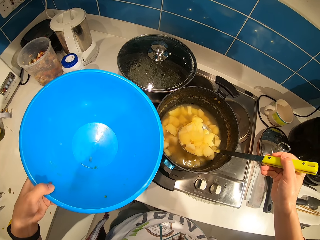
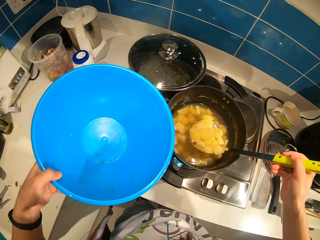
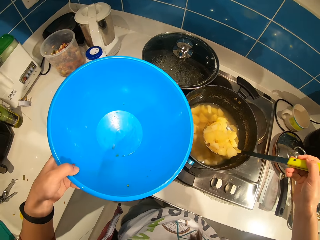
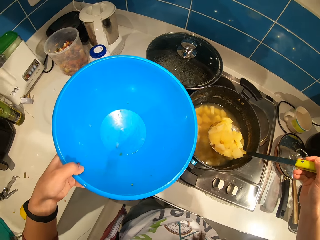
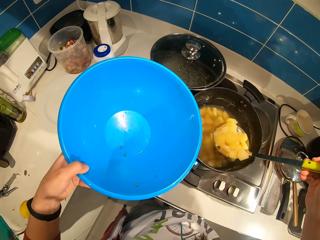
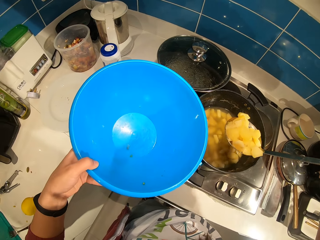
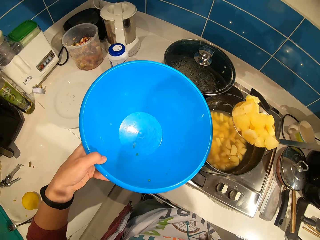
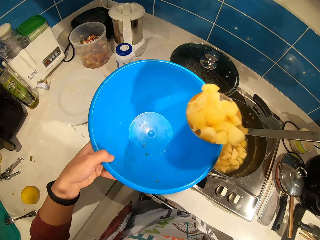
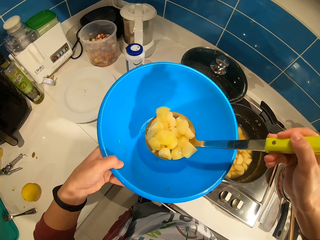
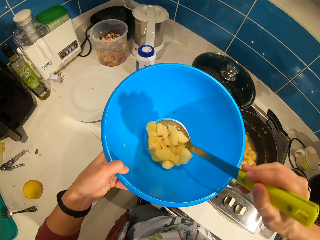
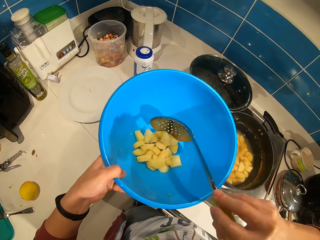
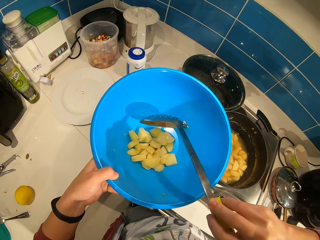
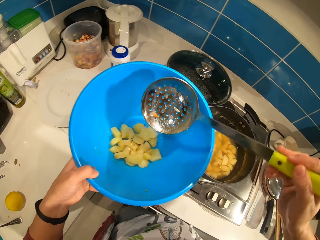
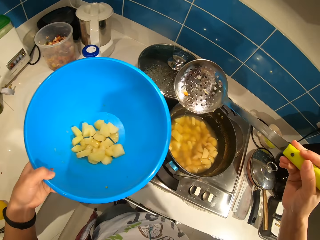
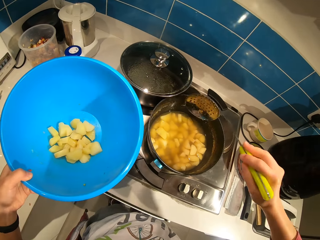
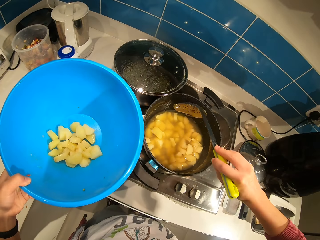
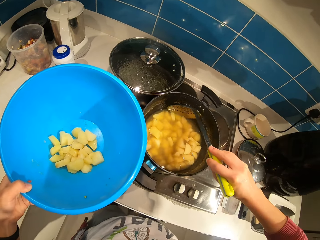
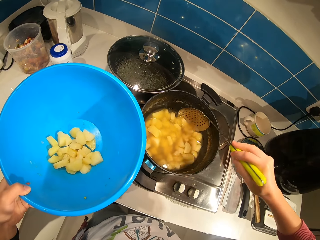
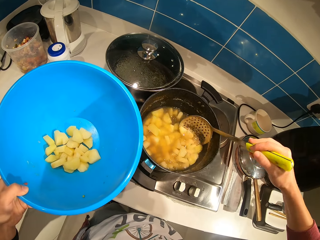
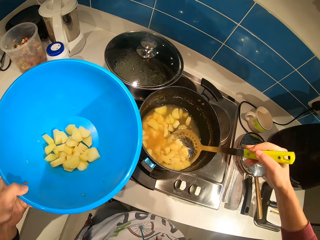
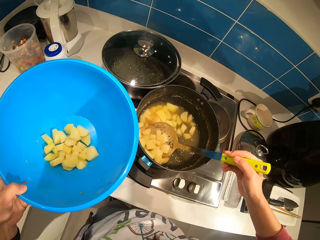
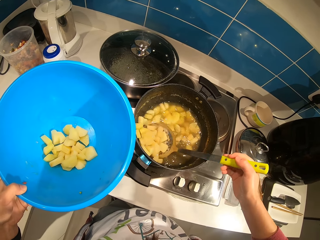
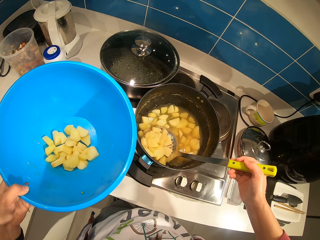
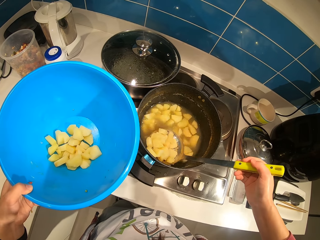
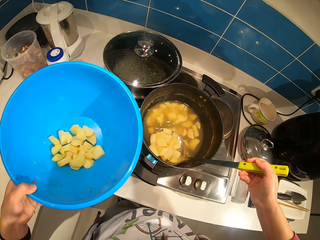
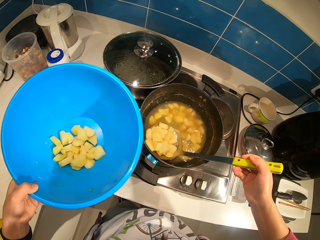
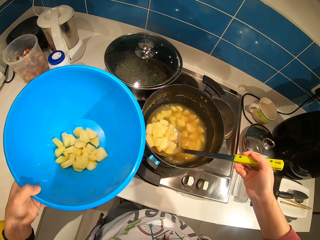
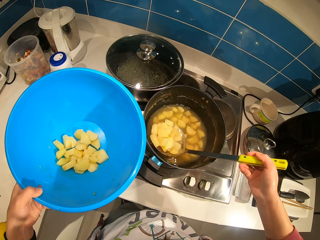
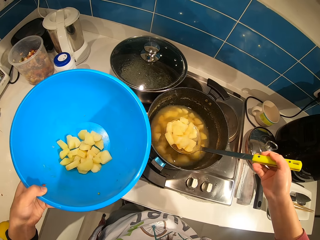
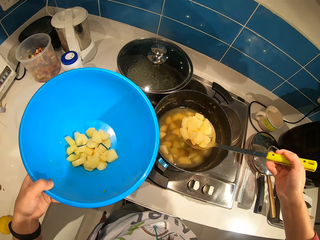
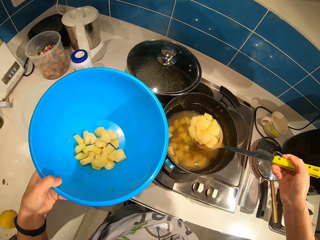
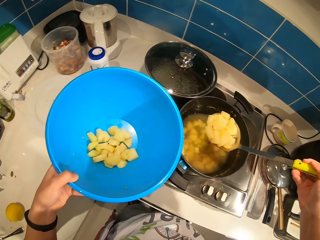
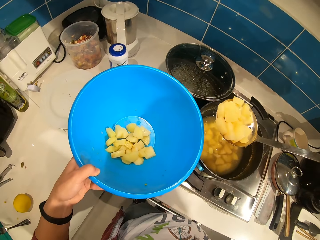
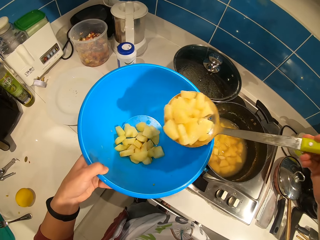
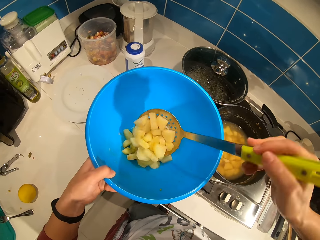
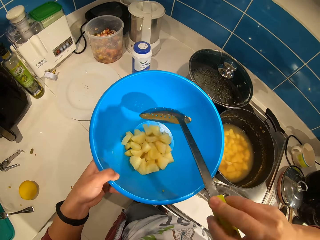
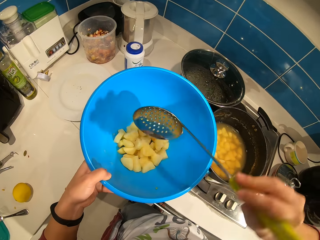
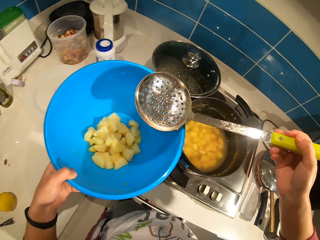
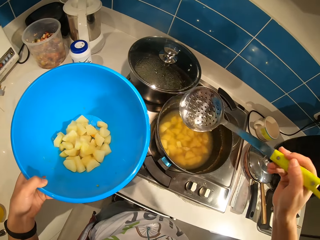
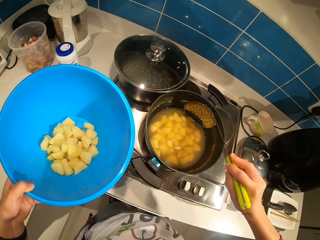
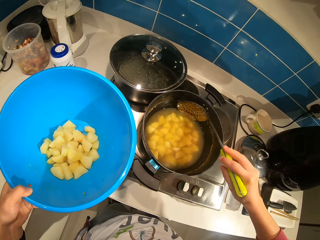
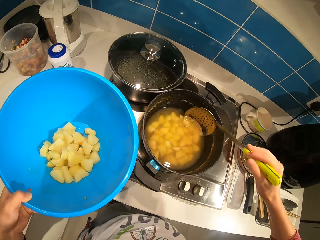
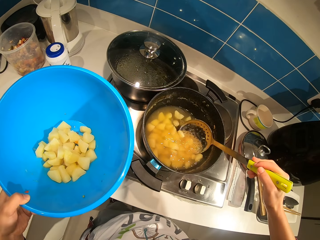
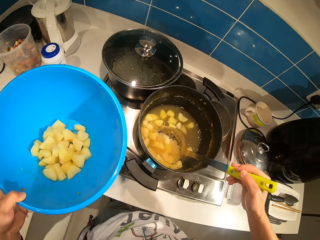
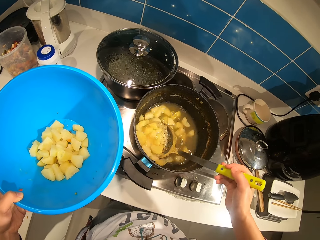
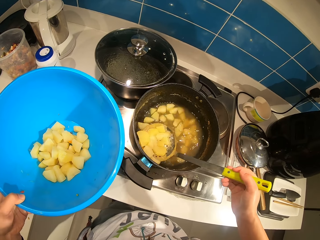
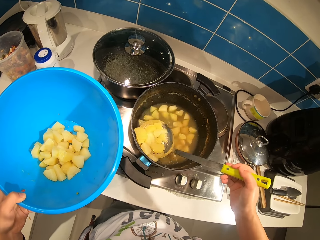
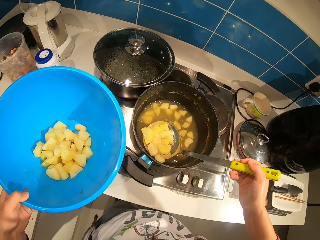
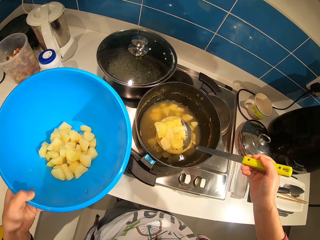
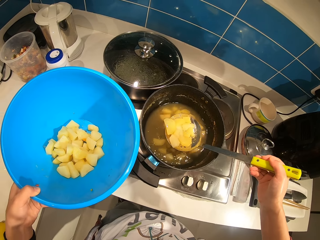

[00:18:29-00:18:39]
The camera wearer pours the potatoes into the blue bowl. They pack the potatoes in the pot with the cooking spoon. They pour the potatoes into the blue bowl. They pack the potatoes in the pot with the cooking spoon.

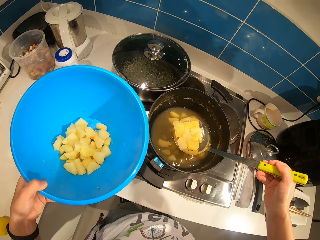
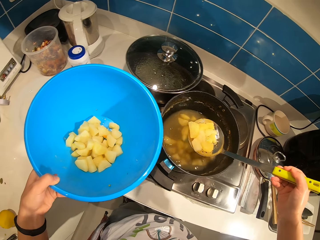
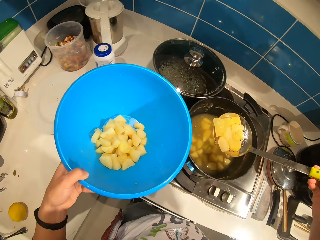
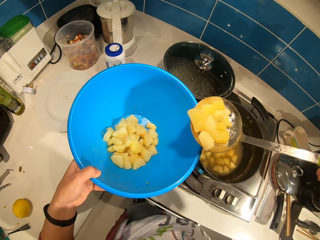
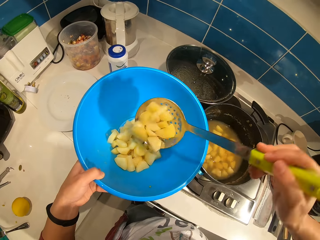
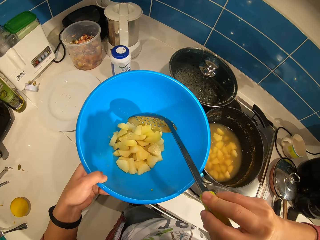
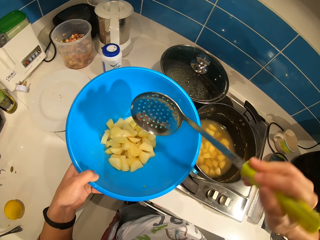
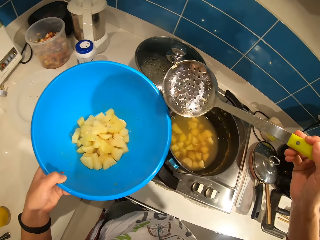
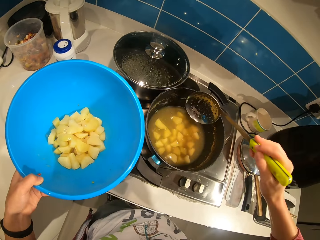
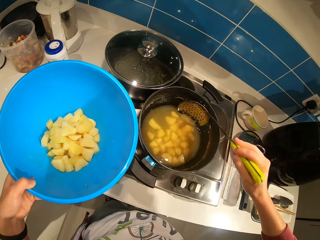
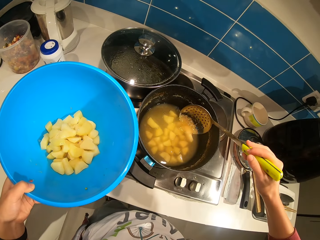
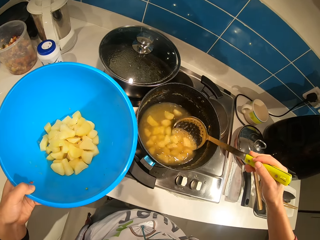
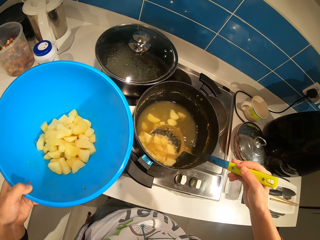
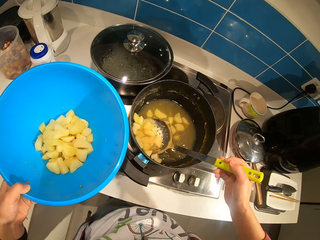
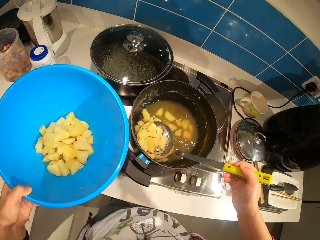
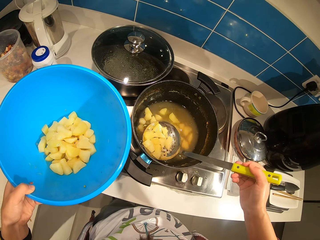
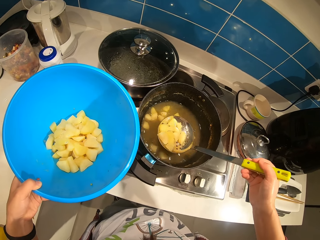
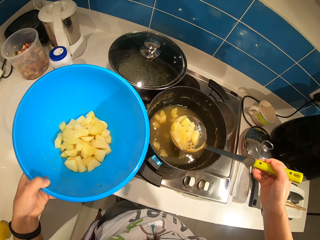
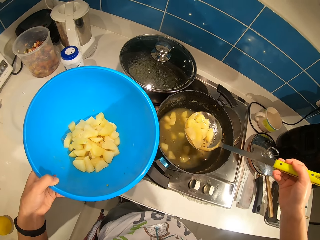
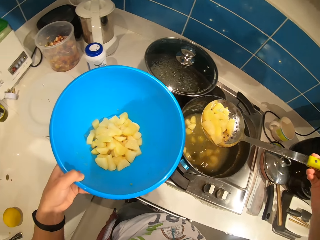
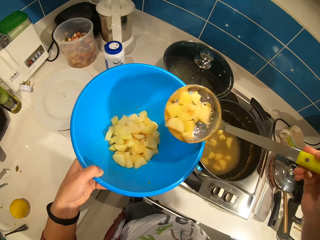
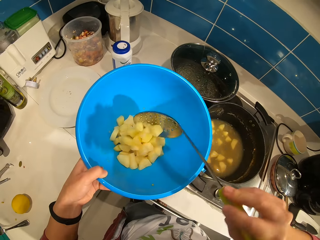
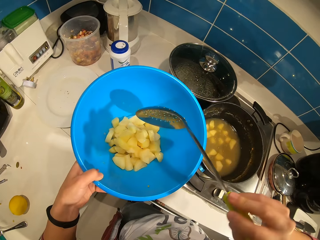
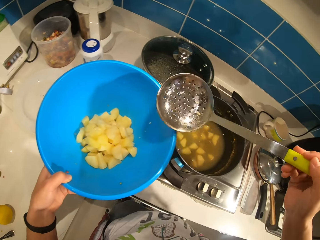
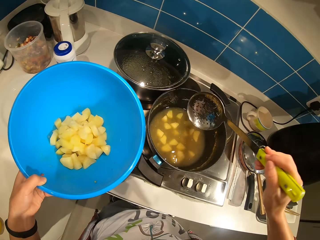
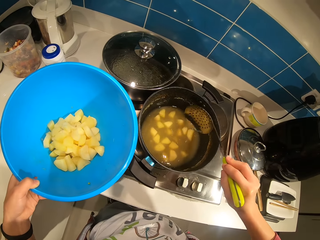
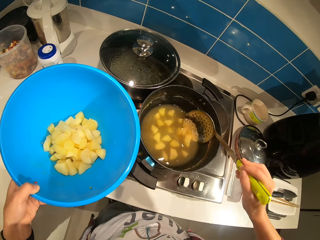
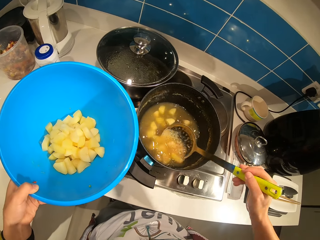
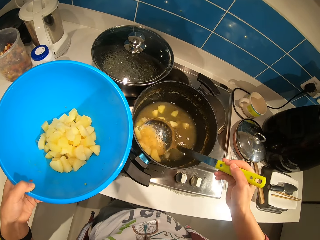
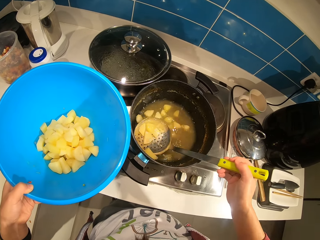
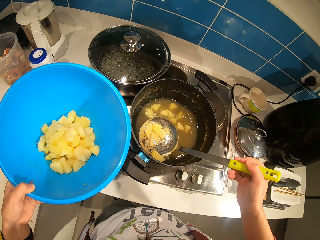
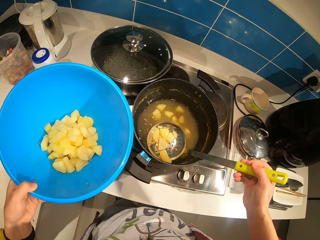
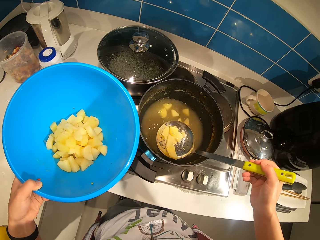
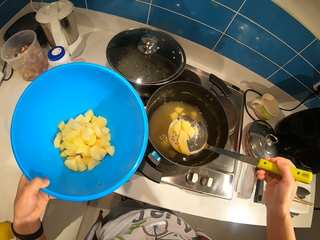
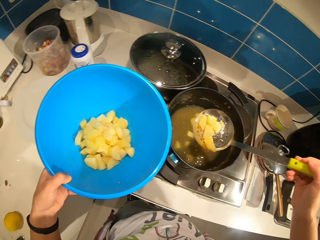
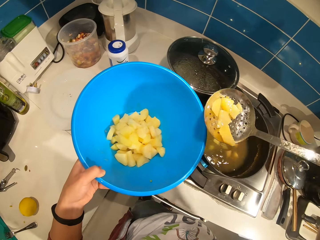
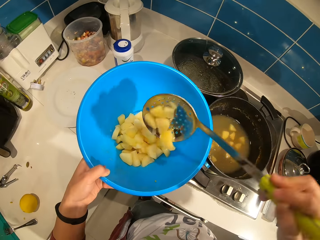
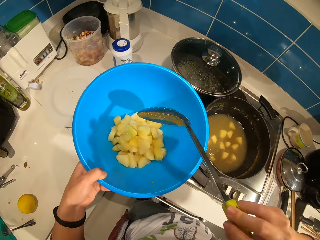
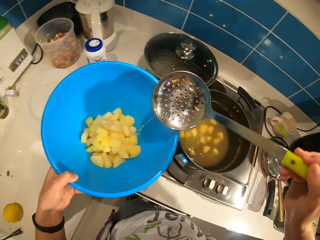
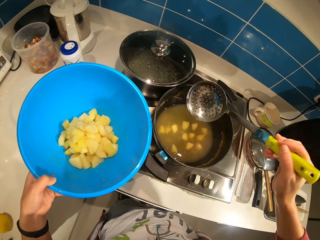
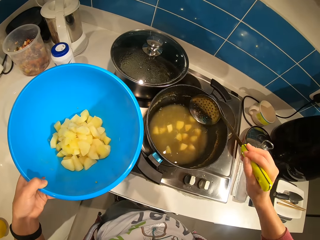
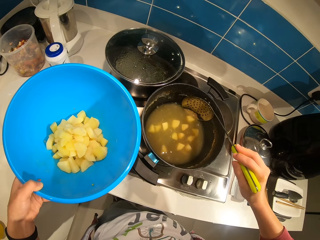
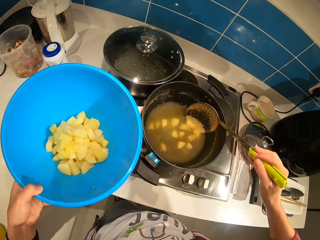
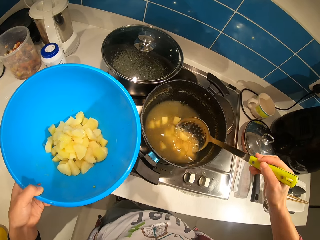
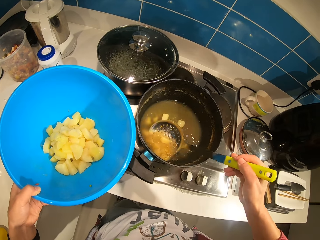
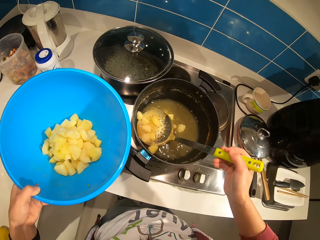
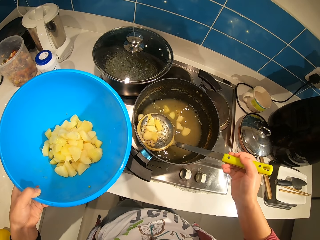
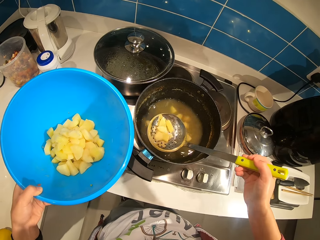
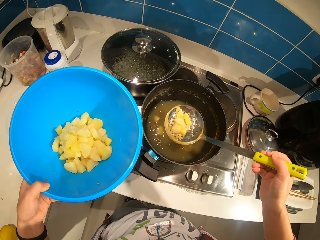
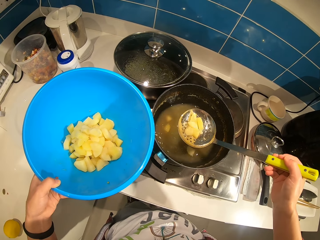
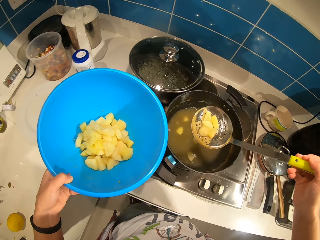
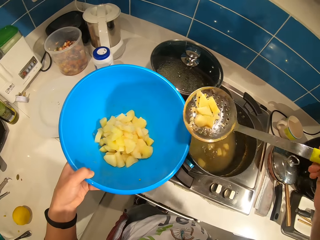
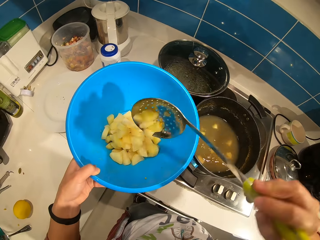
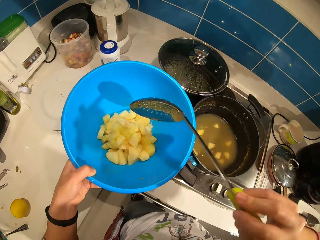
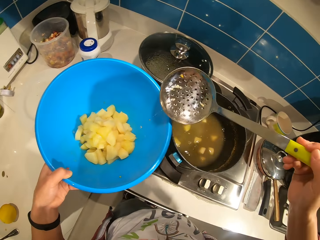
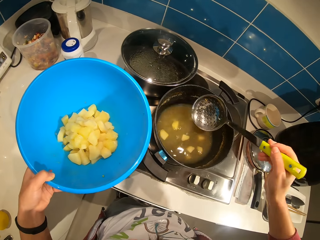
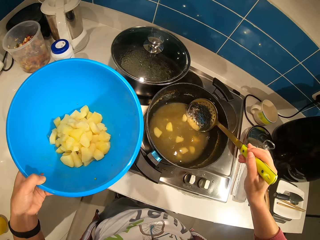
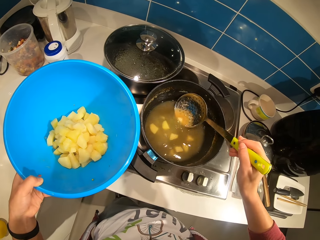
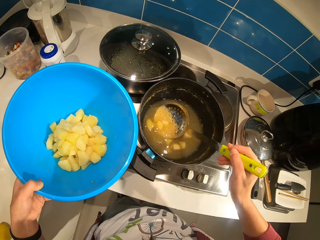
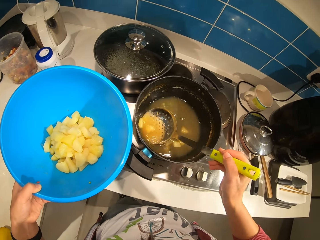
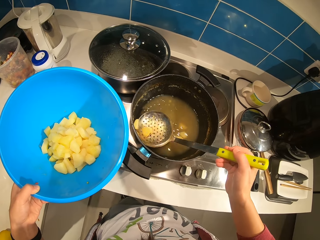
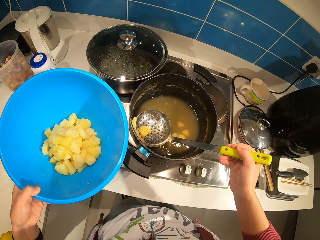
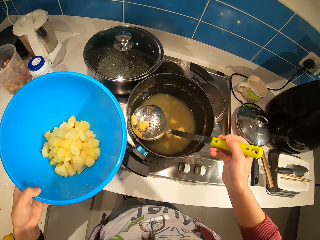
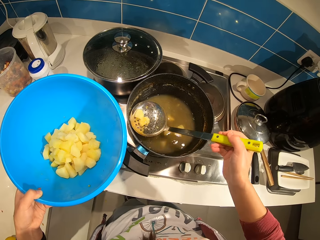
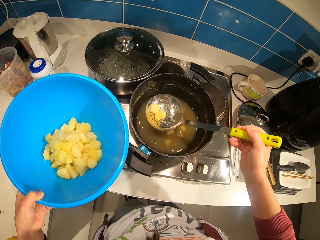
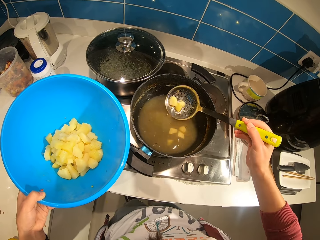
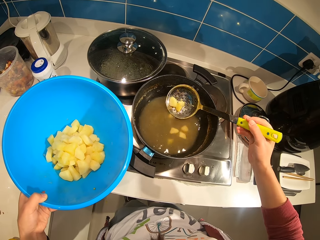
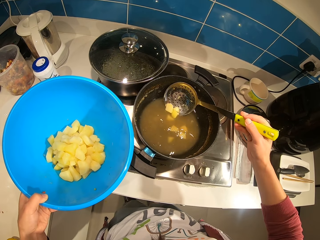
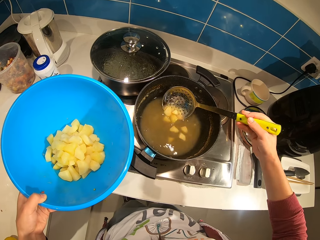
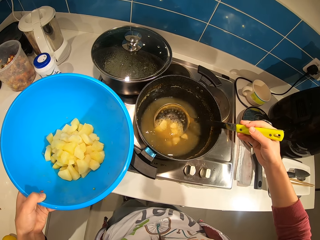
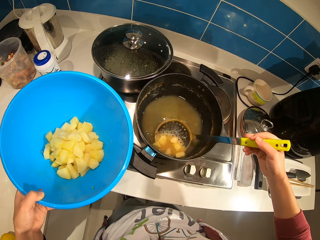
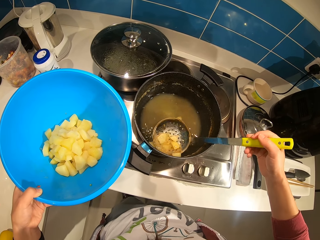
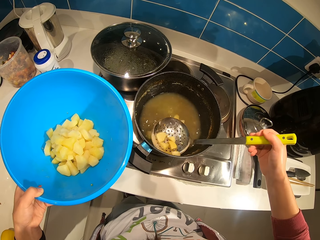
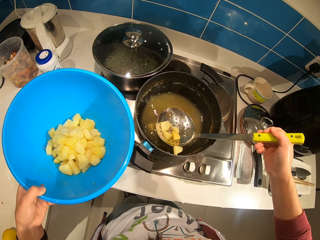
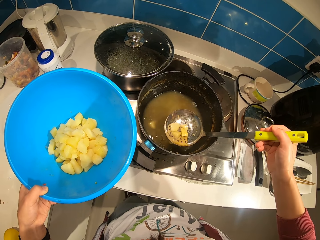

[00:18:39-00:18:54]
The camera wearer pours the potatoes into the blue bowl. They pack the potatoes in the pot with the cooking spoon. They pour the potatoes into the blue bowl. They pack the potatoes in the pot with the cooking spoon. They pour the potatoes into the blue bowl. They pack the potatoes in the pot with the cooking spoon. They pour the potatoes into the blue bowl. They pack the potatoes in the pot with the cooking spoon.
